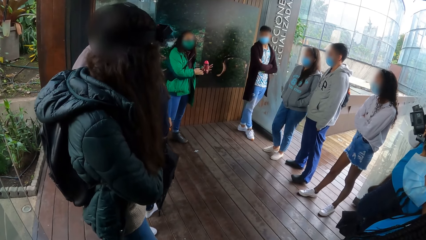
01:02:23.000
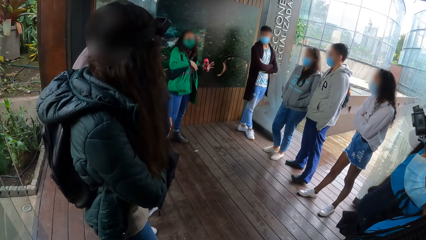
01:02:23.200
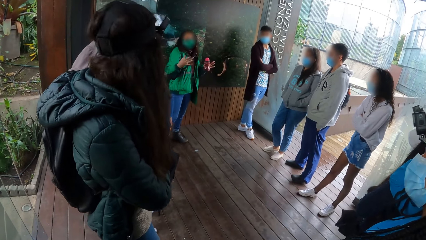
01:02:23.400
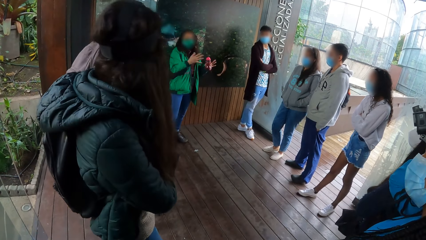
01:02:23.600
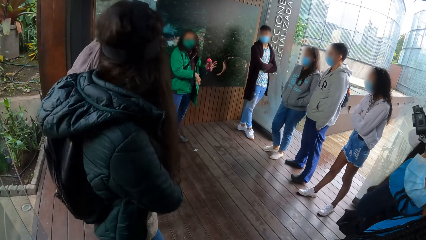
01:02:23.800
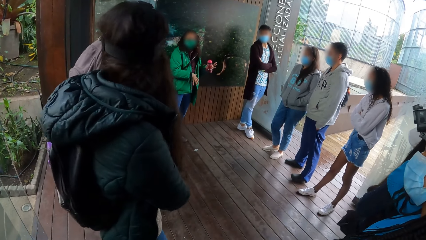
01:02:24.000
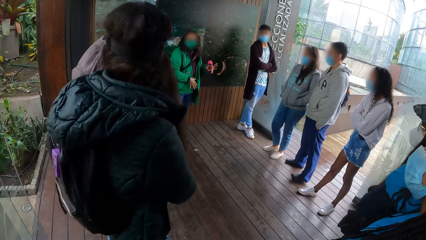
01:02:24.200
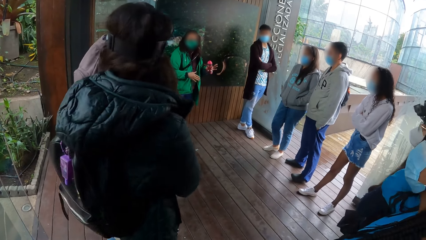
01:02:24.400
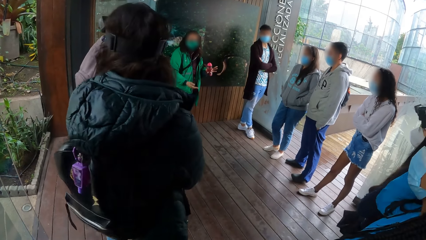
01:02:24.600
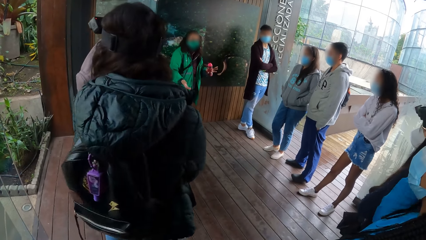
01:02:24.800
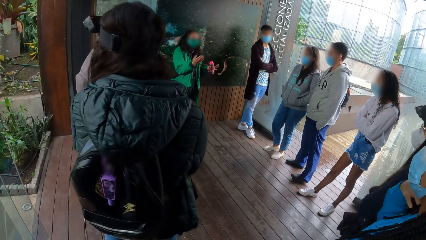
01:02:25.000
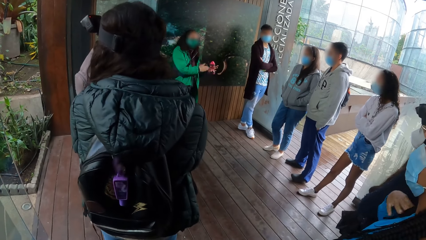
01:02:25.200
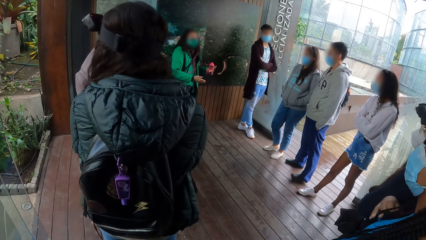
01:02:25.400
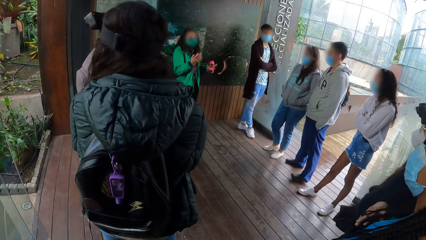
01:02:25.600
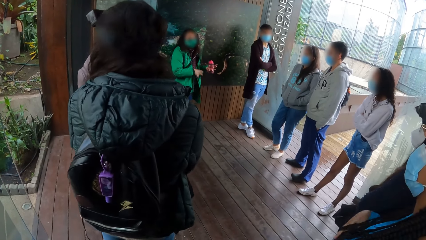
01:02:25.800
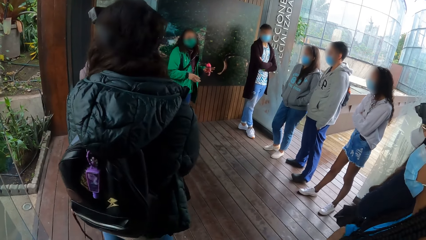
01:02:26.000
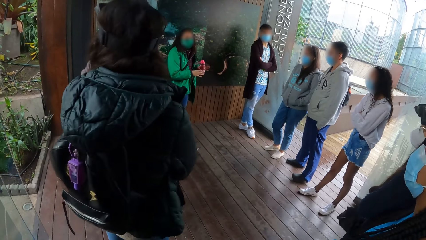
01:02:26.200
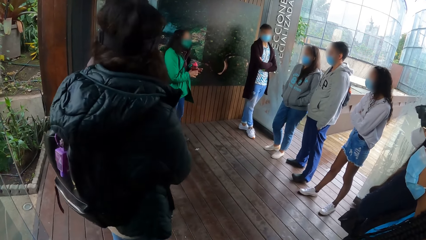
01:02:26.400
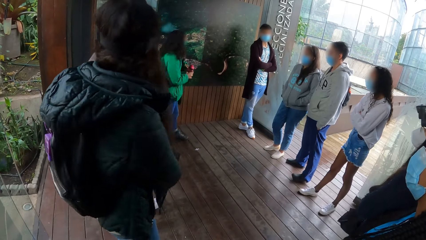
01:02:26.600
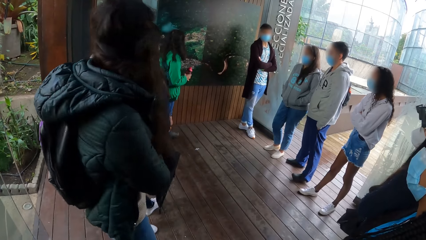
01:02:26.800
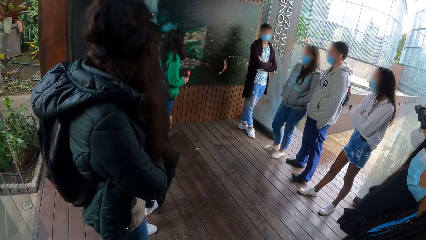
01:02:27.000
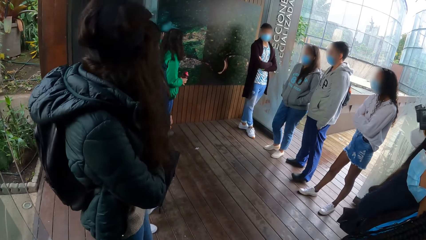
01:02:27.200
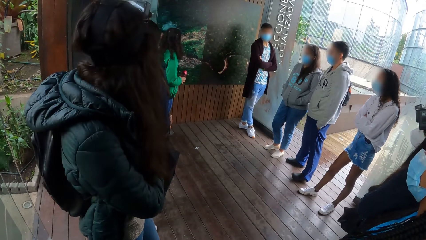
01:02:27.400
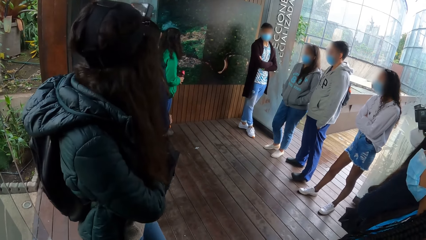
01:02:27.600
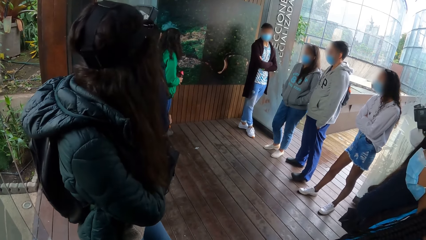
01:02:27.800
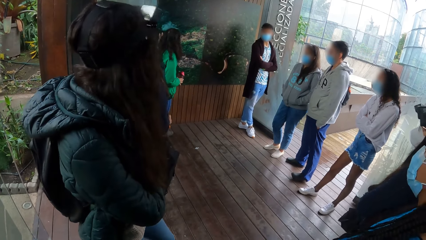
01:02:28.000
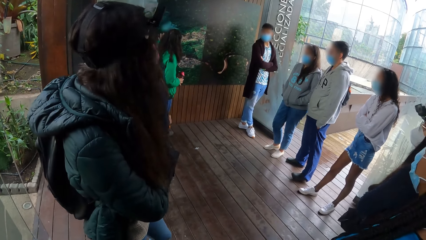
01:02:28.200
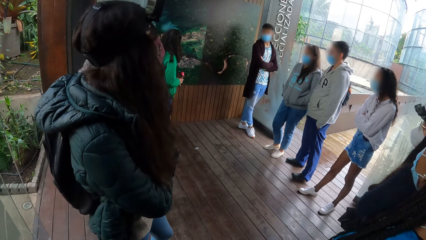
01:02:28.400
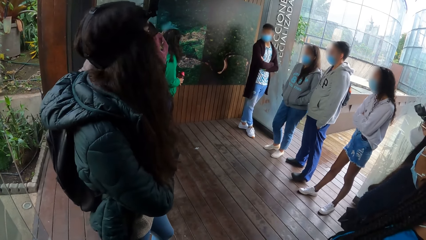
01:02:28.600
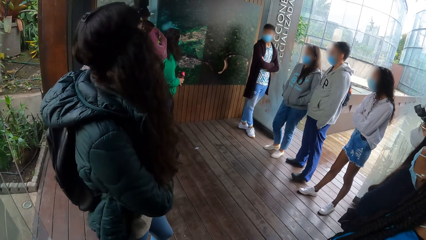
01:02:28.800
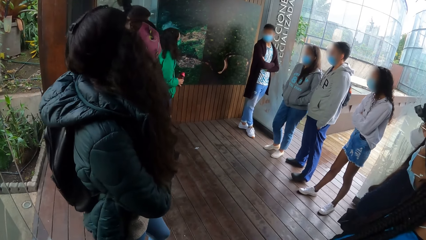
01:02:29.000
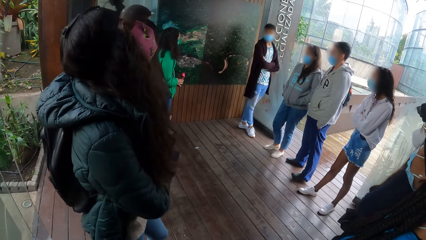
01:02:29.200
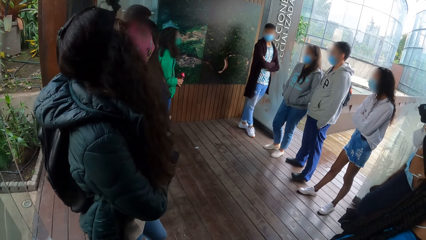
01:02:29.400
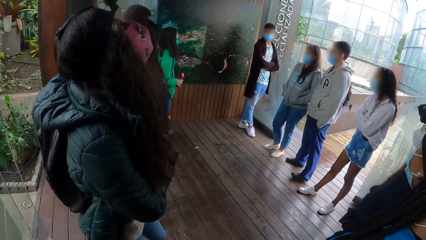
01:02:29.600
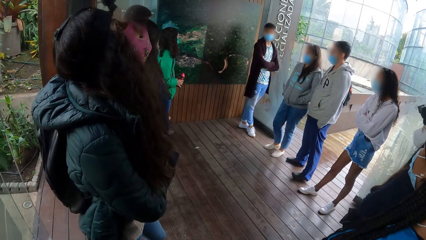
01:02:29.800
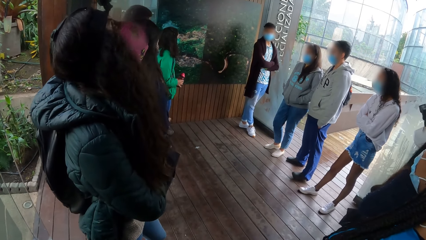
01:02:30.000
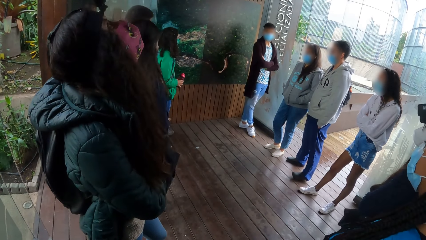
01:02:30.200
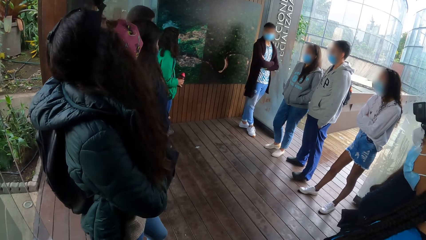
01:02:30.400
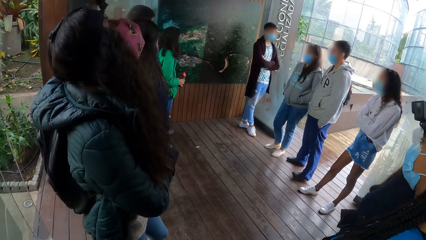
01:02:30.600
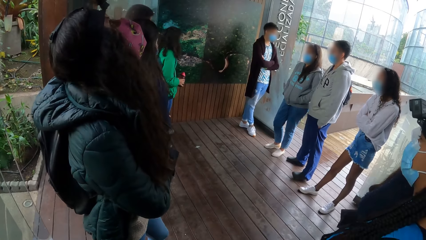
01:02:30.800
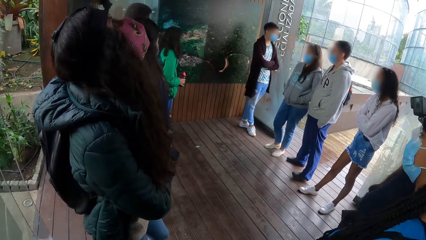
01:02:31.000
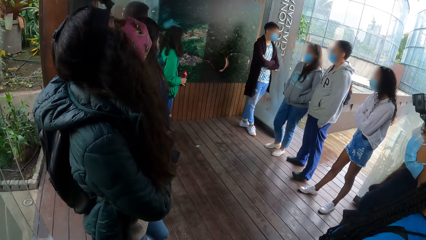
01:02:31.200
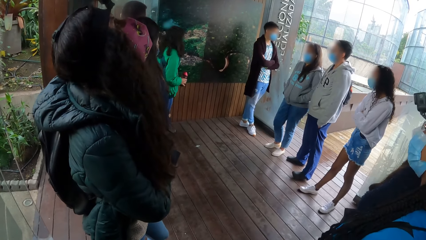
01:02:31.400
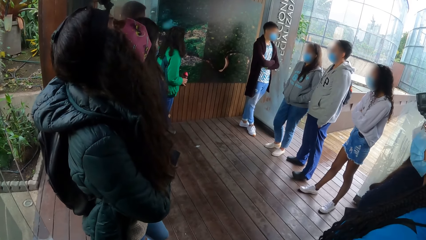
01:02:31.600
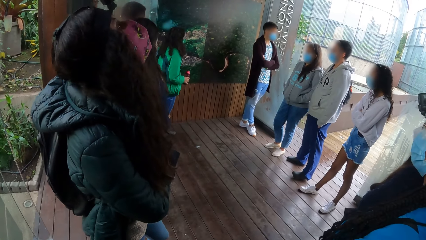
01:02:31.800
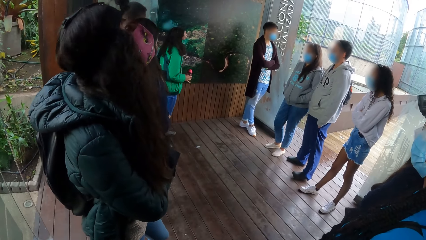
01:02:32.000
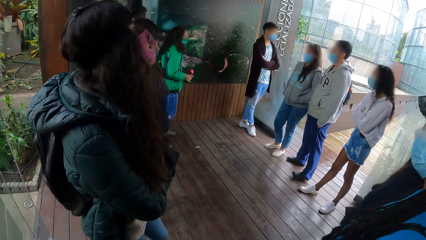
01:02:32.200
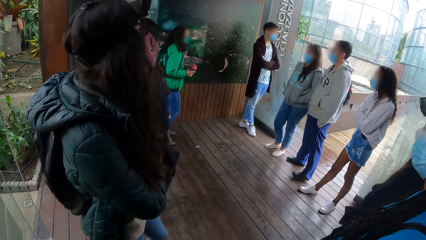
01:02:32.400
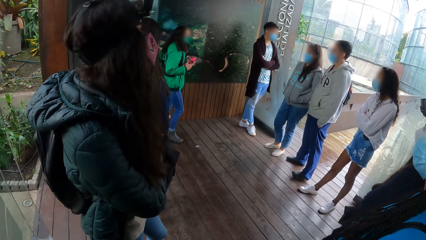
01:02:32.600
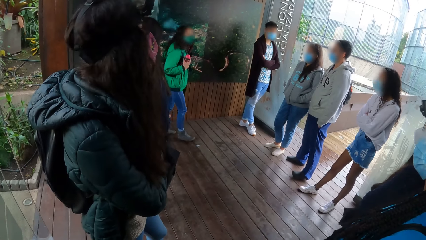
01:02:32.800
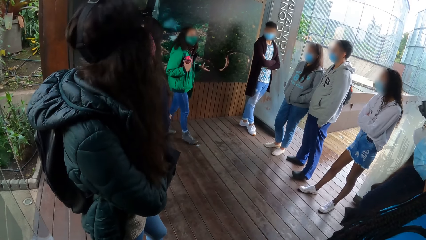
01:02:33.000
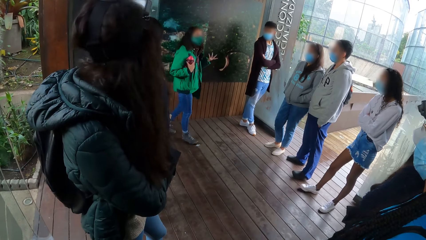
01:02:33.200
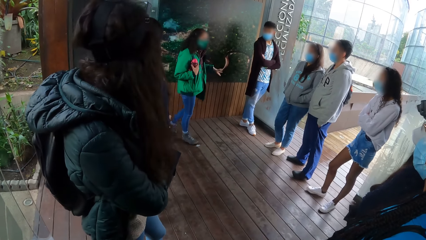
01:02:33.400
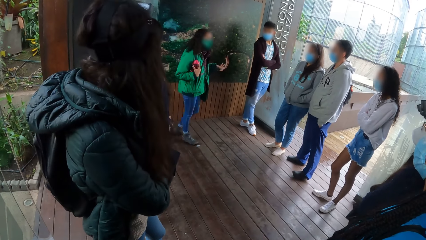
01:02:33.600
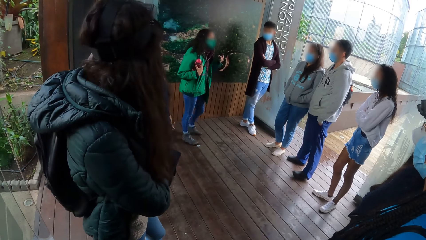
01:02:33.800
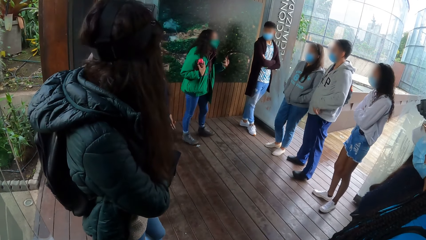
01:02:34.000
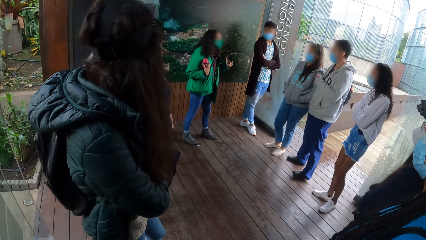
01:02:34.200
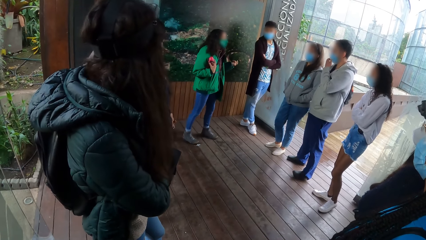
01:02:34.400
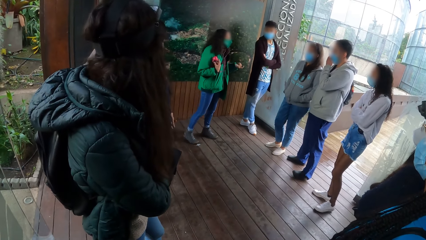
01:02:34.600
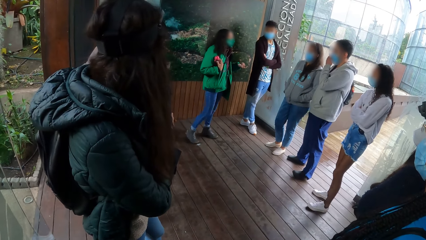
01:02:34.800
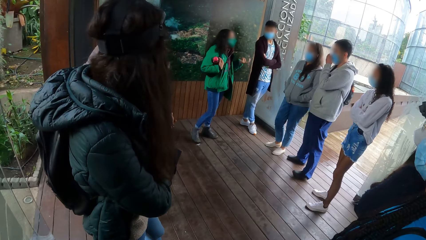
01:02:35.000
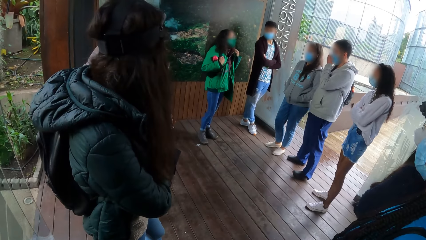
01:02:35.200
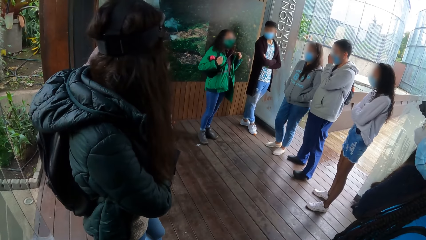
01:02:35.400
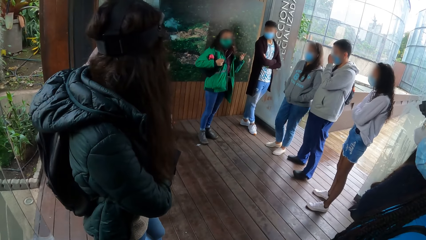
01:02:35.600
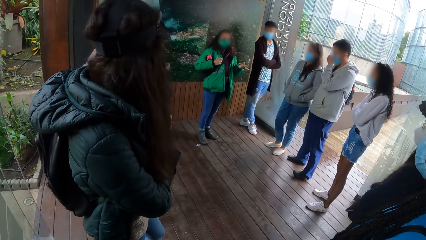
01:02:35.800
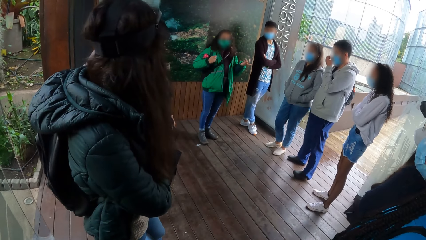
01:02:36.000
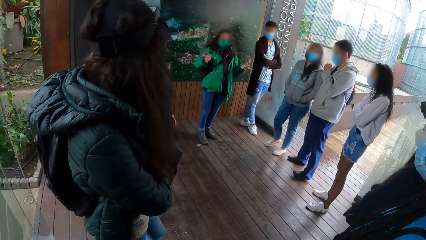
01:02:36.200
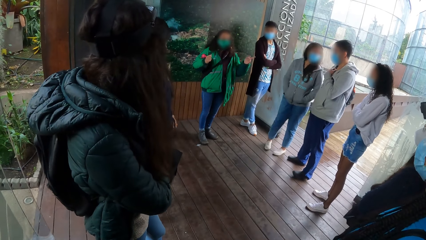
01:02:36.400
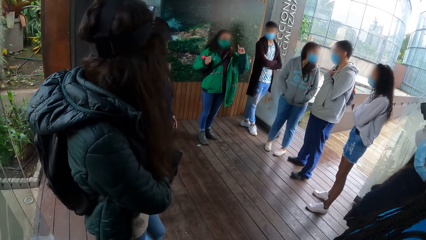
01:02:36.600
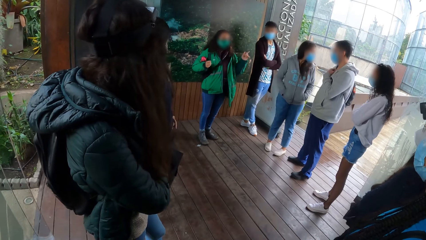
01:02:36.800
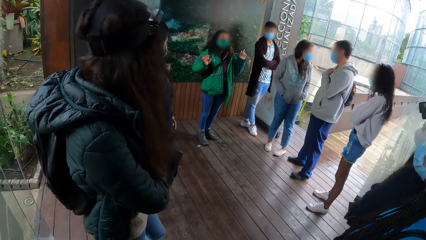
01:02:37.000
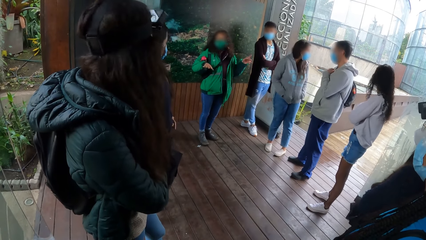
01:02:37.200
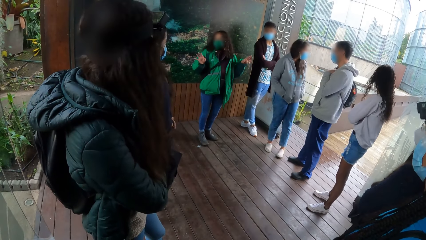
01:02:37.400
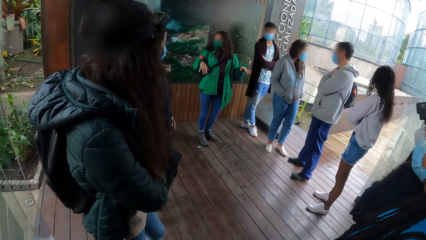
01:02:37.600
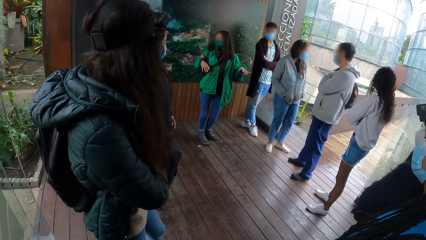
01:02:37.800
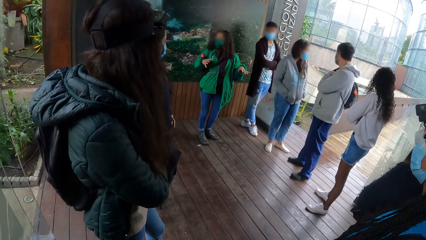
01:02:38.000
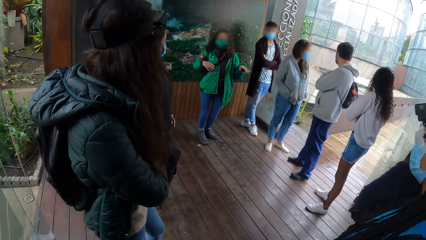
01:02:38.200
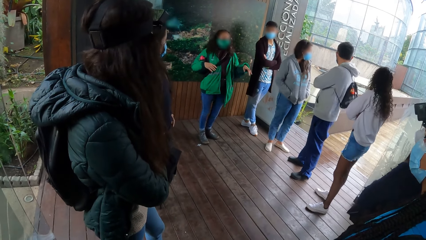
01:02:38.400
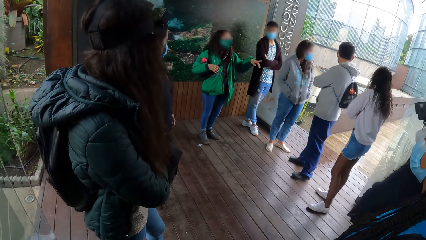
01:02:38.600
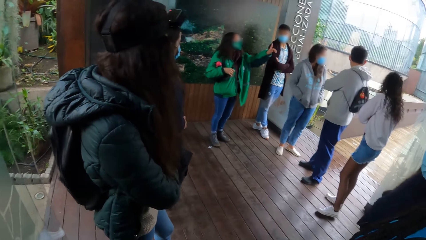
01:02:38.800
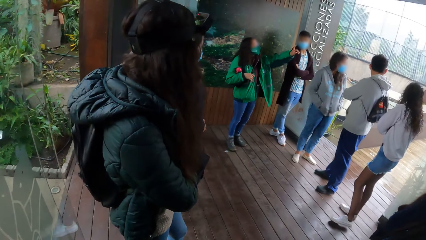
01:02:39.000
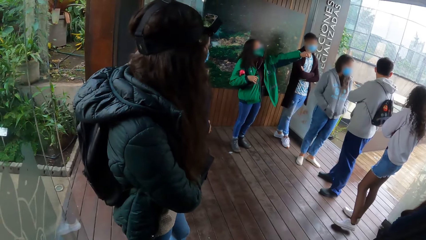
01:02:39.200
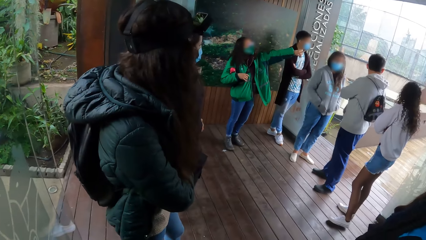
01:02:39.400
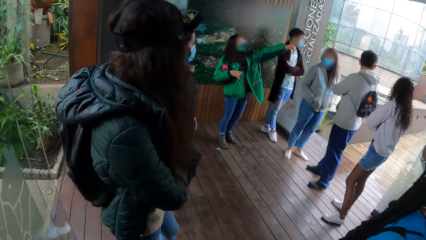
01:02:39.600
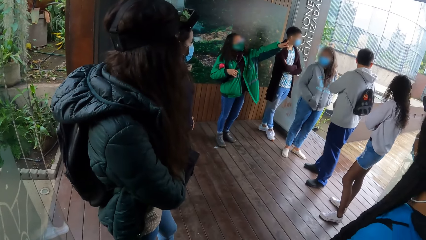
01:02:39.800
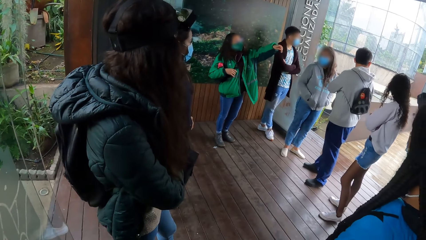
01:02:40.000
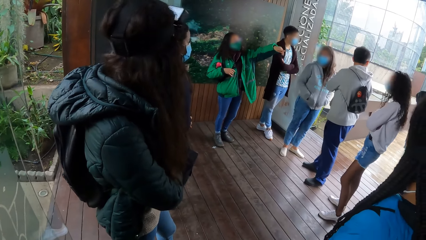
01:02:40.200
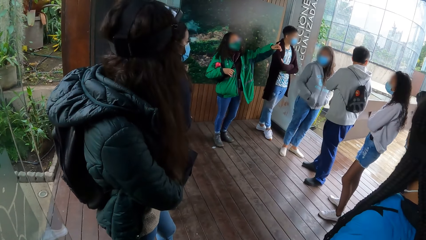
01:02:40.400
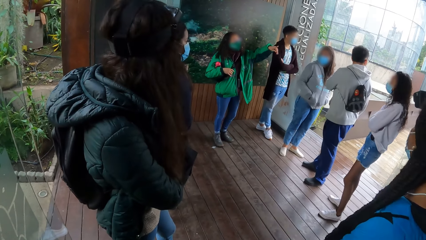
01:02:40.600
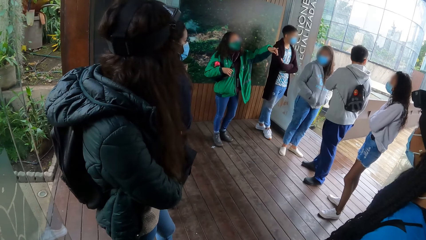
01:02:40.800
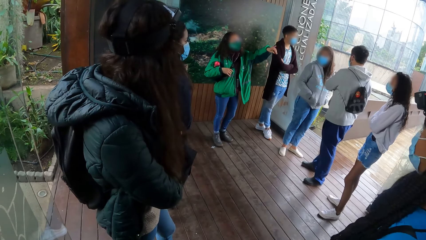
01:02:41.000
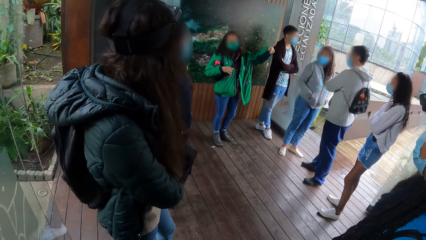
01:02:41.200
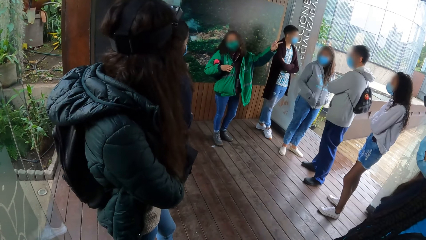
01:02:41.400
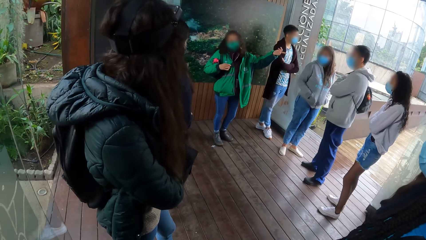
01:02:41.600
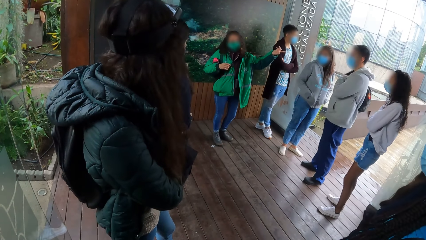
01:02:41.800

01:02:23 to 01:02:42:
The camera wearer stands at one place. The woman points her left hand outside the building. She converses with the group of people inside the building.
